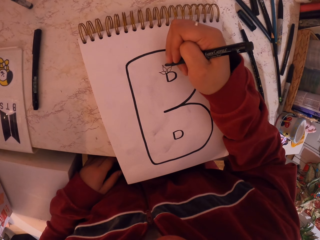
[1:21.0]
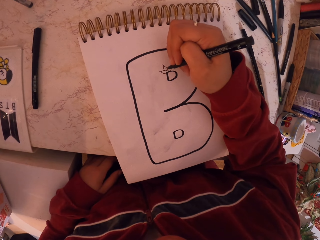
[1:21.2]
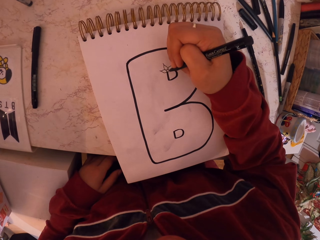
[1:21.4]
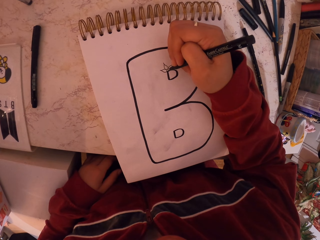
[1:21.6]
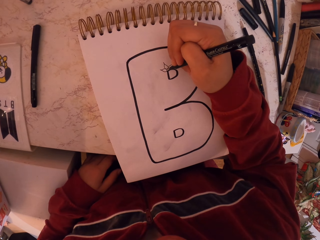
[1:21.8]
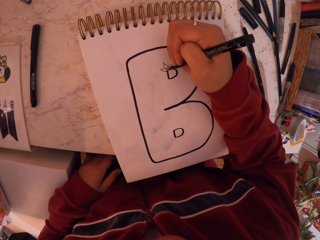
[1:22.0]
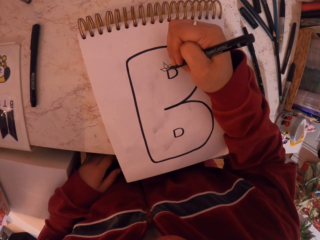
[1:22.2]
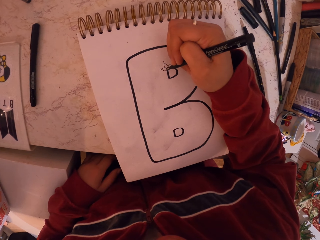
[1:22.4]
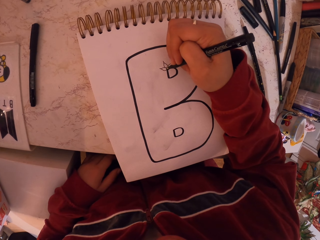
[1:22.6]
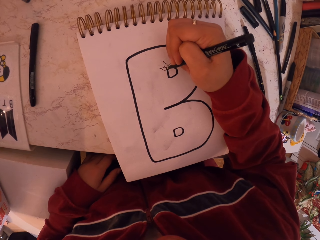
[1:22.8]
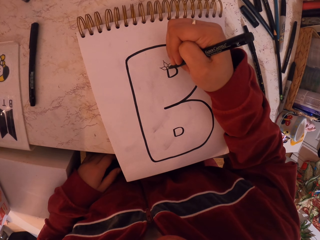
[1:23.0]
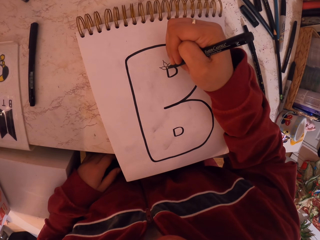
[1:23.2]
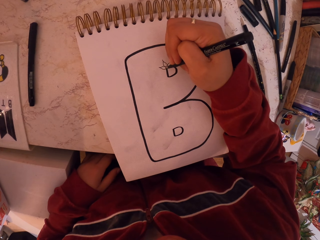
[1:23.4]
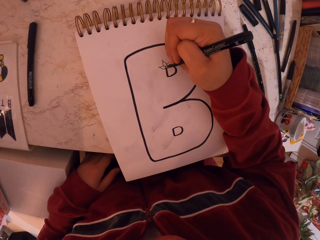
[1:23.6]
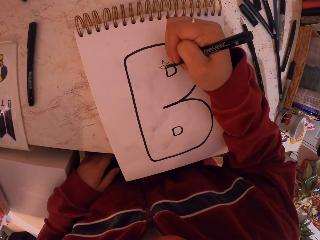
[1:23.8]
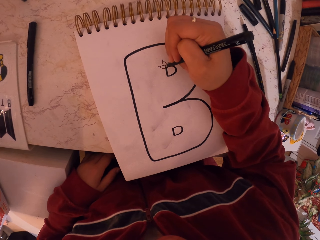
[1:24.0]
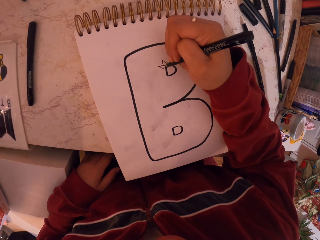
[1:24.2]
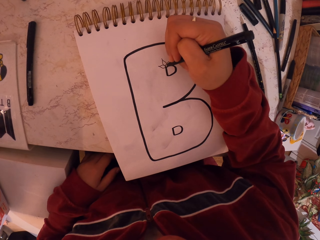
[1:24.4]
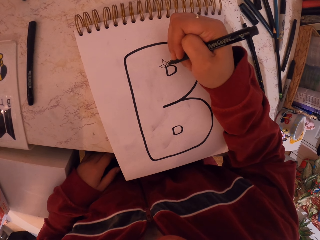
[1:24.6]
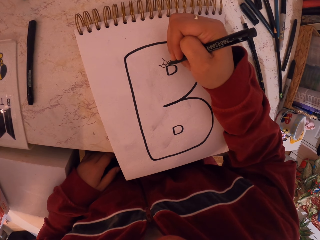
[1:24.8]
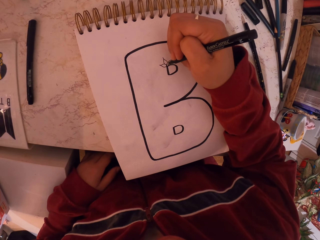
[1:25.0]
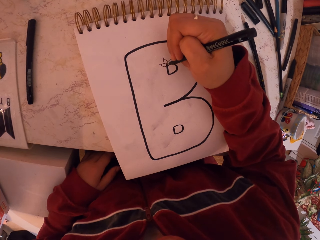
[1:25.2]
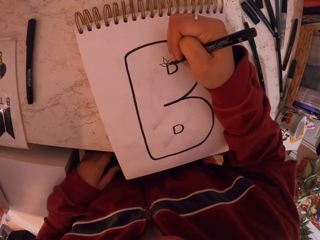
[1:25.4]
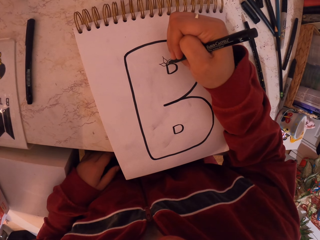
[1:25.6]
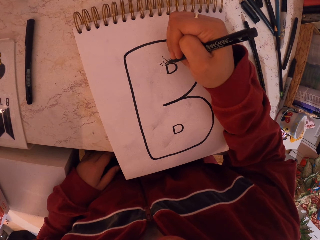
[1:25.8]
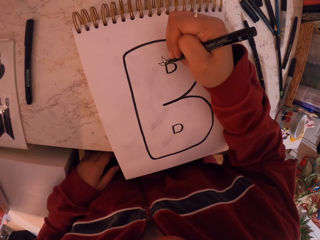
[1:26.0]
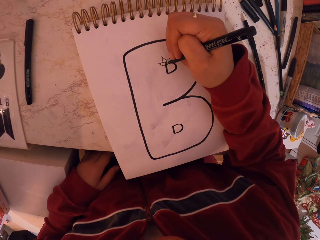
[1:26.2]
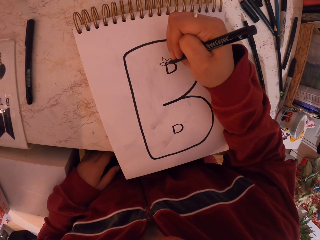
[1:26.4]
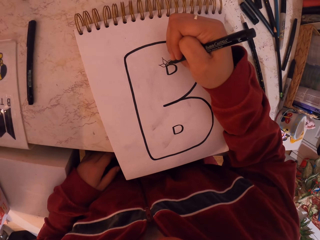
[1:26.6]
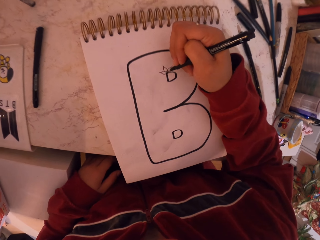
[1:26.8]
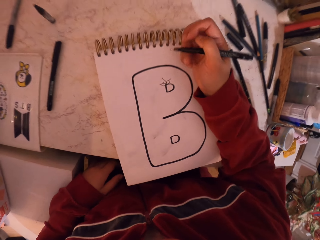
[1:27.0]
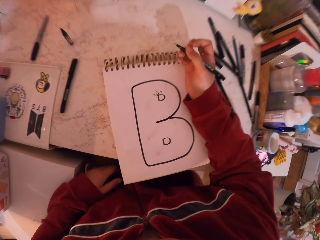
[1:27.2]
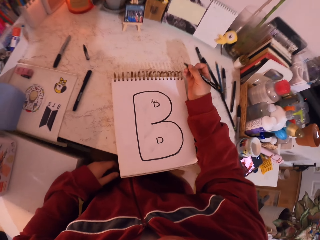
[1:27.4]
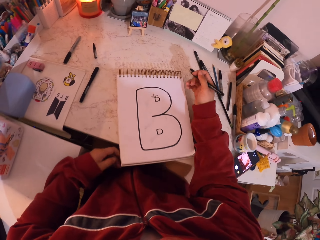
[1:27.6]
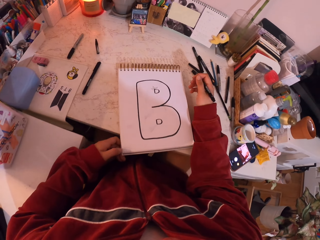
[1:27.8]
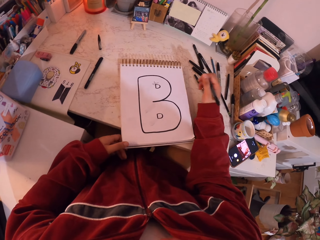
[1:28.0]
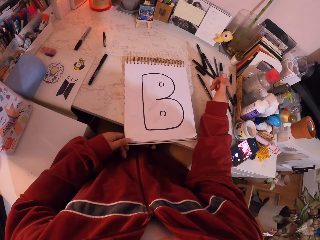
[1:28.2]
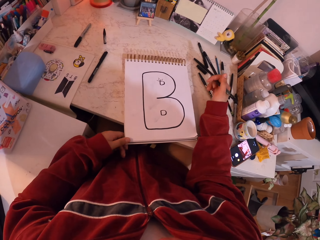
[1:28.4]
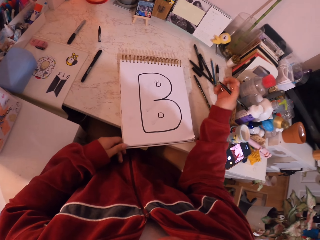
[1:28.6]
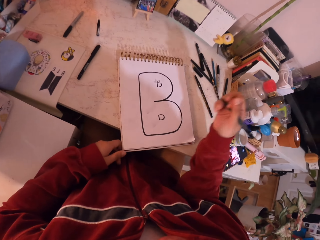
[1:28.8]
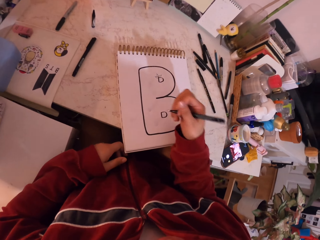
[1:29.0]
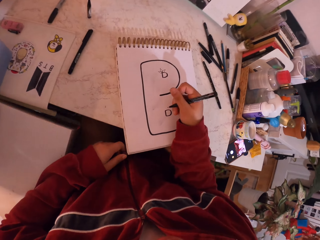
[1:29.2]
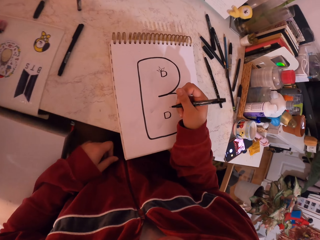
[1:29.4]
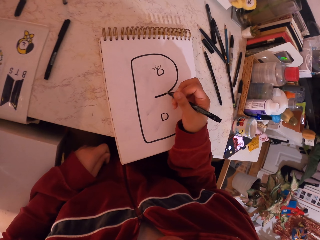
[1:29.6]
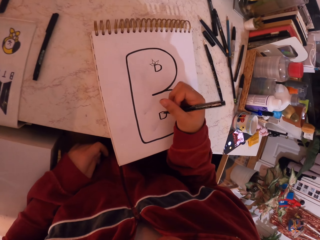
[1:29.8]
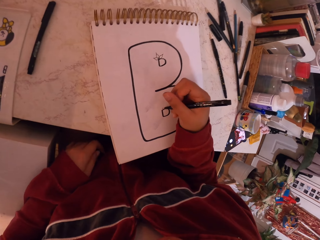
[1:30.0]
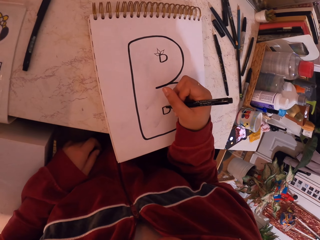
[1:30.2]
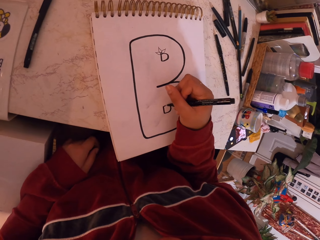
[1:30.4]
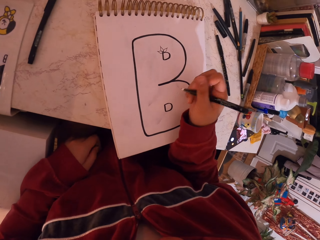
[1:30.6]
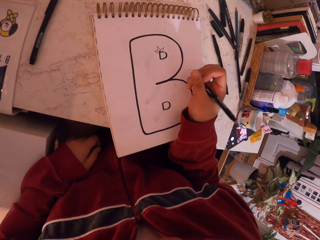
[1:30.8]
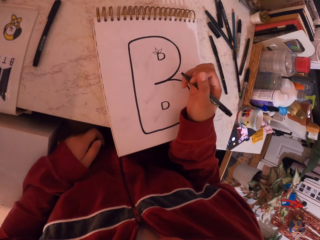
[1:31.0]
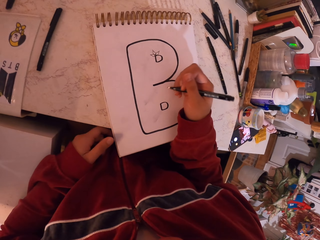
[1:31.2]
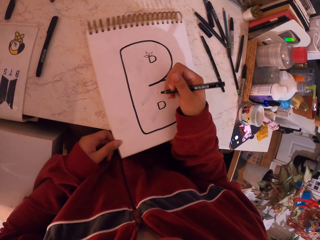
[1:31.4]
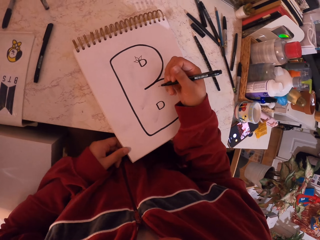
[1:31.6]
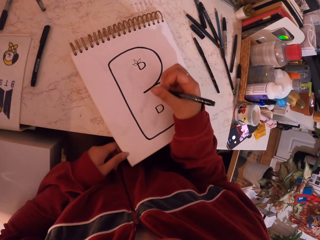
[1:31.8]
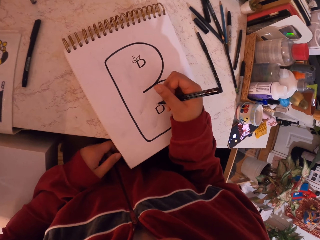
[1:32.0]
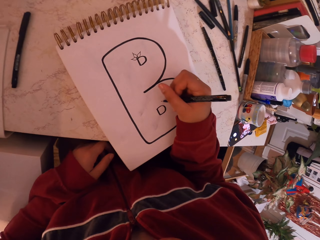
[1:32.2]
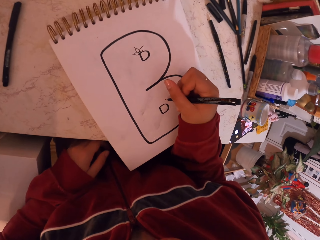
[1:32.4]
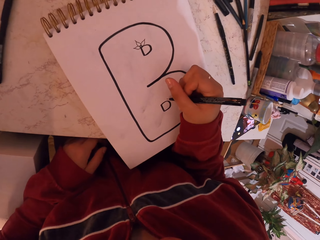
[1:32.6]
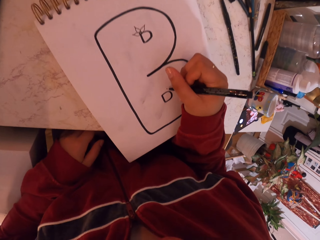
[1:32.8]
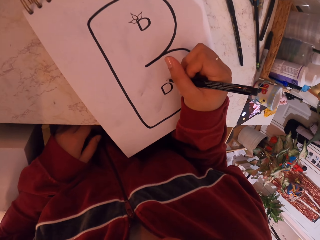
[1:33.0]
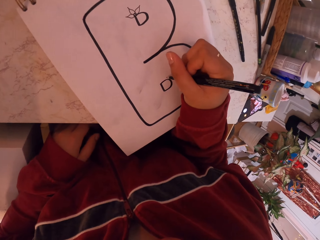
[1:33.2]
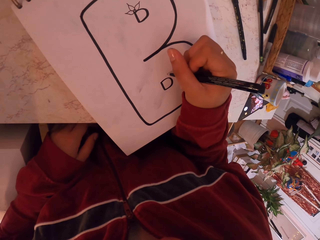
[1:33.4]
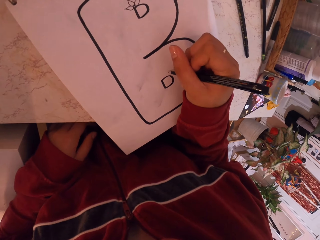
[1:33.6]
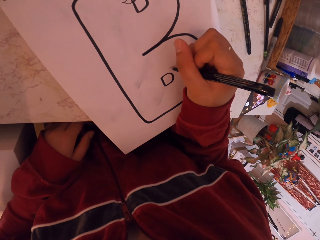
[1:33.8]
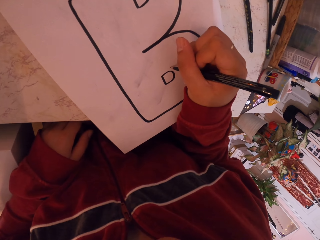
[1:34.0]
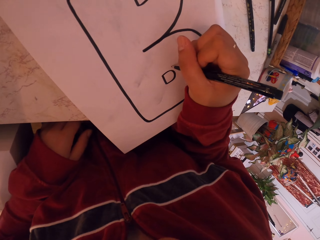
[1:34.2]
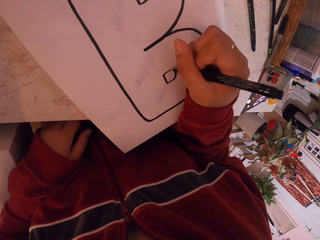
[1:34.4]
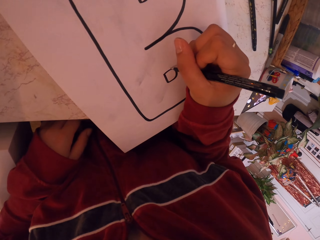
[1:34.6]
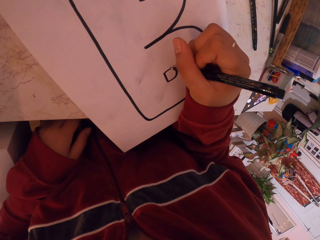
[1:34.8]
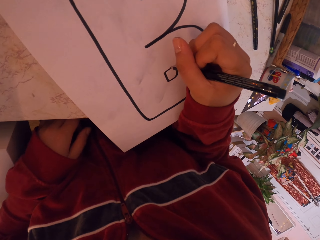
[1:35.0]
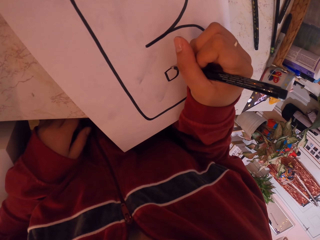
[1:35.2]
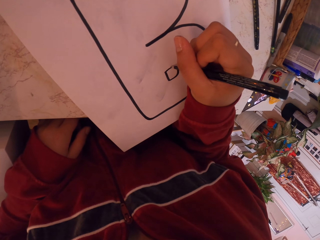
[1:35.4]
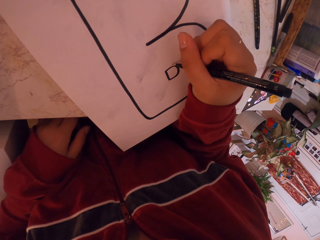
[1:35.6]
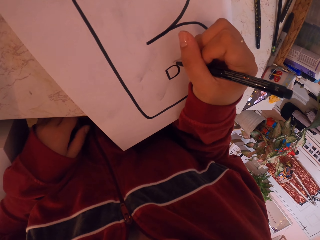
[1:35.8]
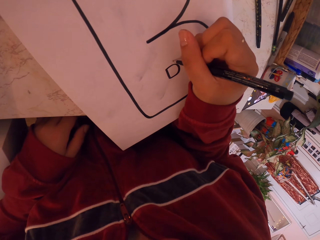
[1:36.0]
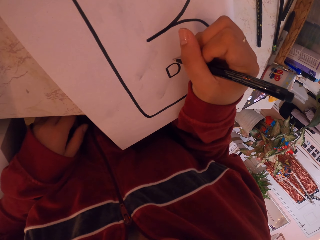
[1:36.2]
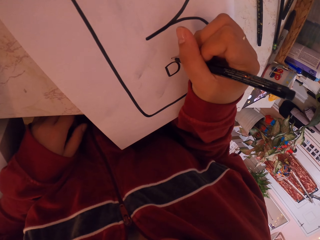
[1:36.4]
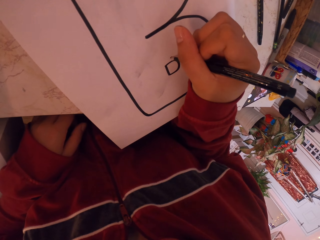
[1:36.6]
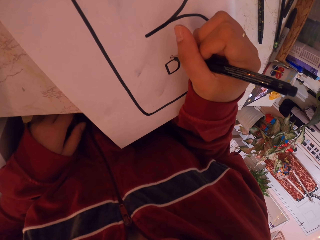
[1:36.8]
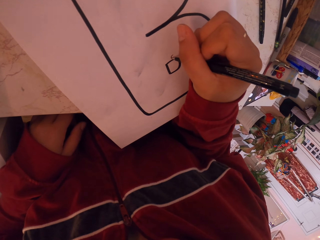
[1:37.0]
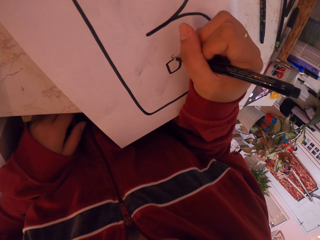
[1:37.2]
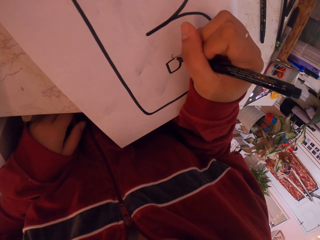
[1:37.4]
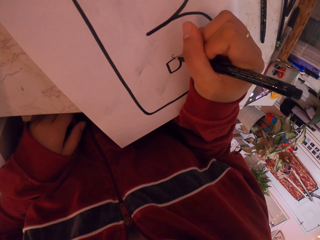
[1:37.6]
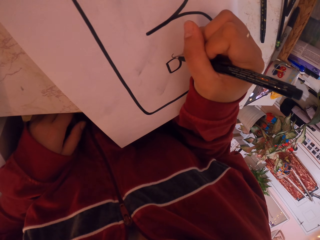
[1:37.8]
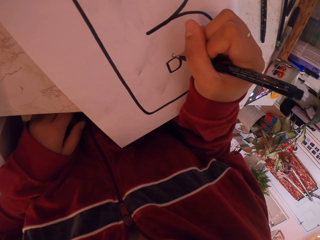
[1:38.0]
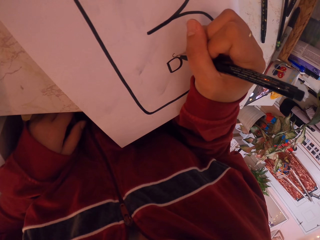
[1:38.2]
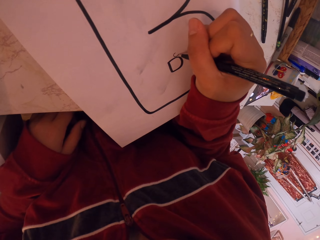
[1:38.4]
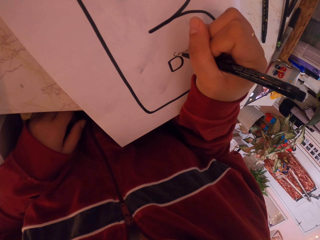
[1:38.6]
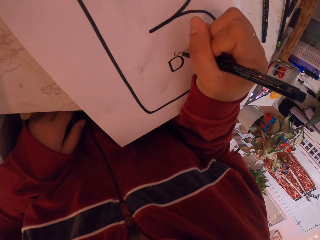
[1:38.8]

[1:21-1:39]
The camera wearer touches the book. They remove the hand from the drawing book. They move the hand around the book. They move the hand towards the drawing book. They draw on the drawing book with the pen. They move the drawing book. They draw on the drawing book.

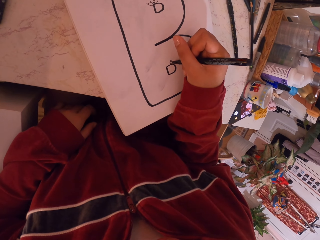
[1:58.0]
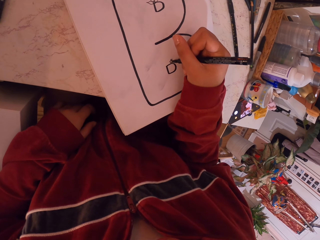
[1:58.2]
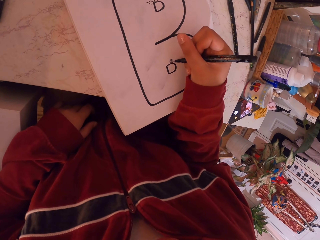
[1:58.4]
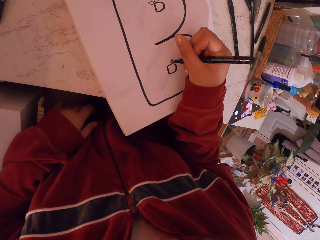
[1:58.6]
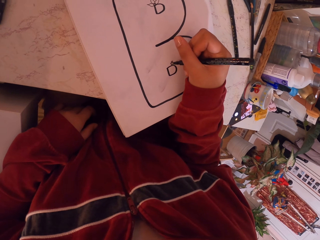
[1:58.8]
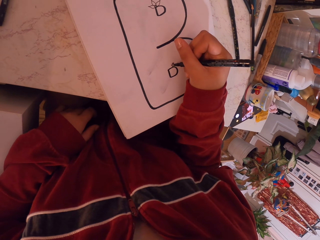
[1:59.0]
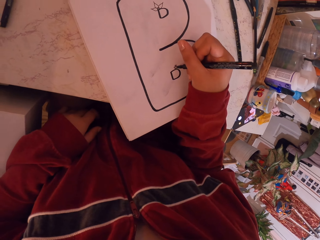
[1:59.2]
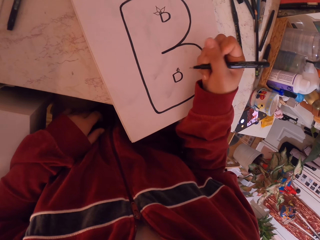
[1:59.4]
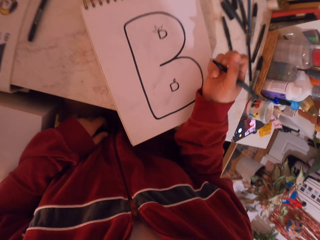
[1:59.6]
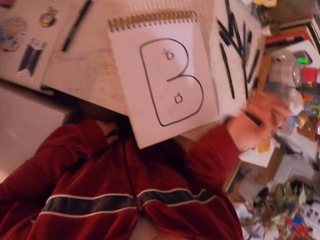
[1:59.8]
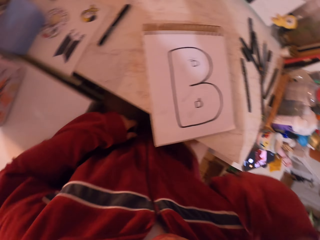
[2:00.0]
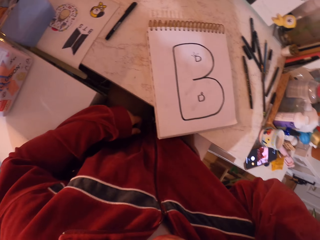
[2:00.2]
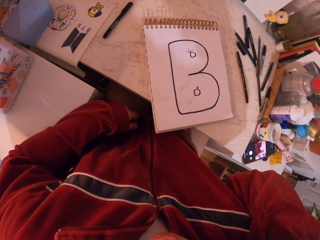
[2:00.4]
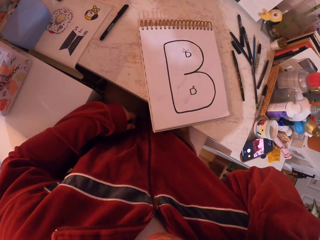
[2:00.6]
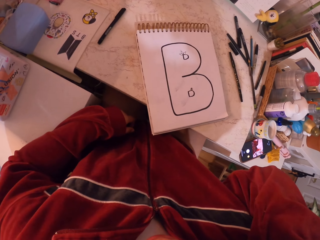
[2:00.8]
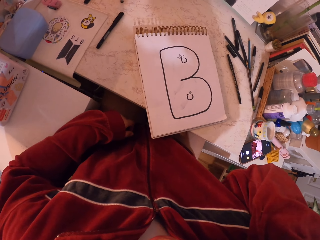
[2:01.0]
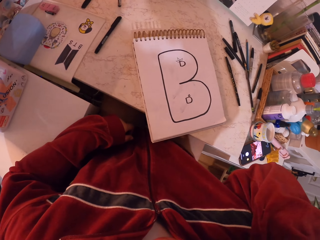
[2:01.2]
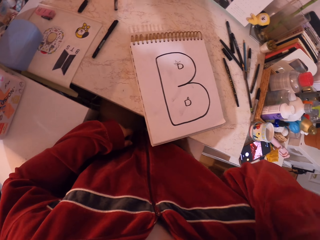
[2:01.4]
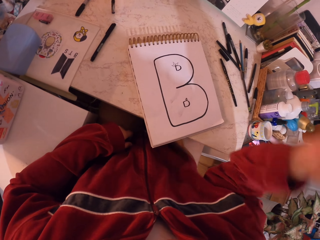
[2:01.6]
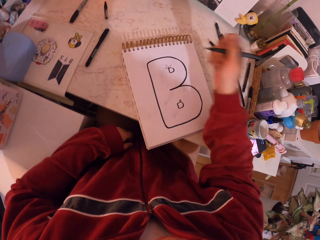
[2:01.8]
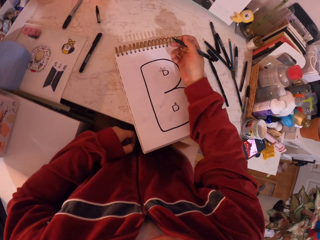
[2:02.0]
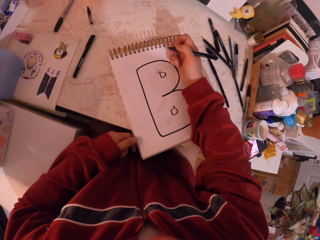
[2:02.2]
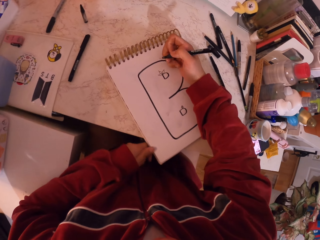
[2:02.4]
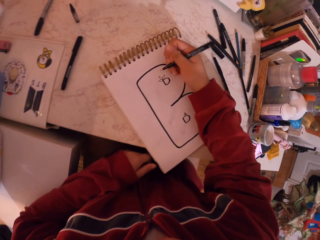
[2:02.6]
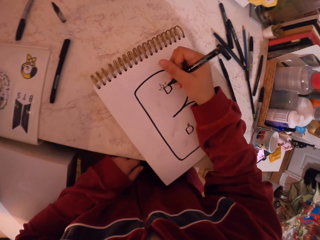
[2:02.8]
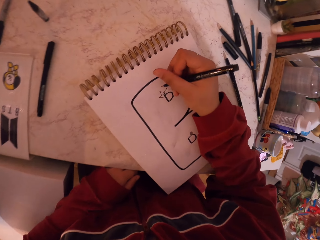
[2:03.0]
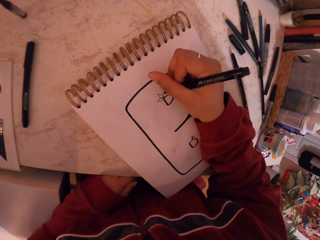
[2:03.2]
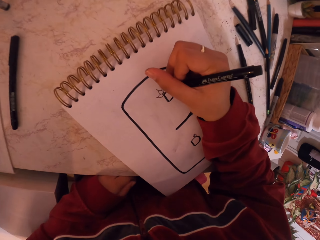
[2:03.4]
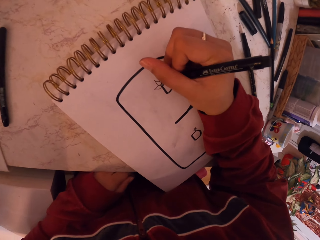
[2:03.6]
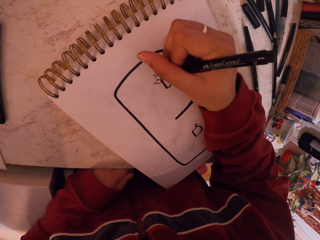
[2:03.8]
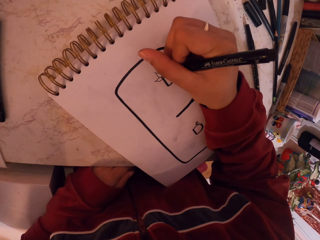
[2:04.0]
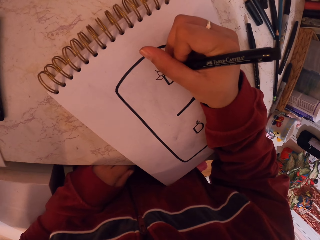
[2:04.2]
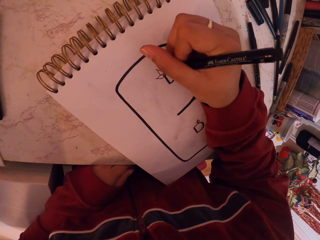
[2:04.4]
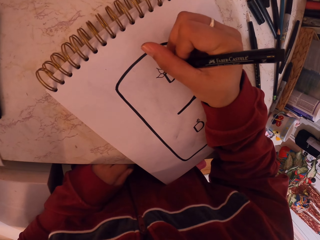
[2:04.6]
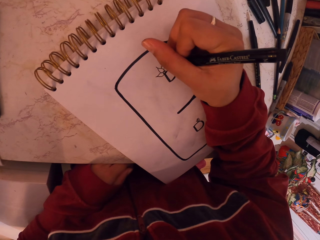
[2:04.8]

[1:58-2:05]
The camera wearer removes the hand from the drawing book. They do something. They drop the hand on the drawing book. They move the drawing book. They draw on the drawing book with the pen.
